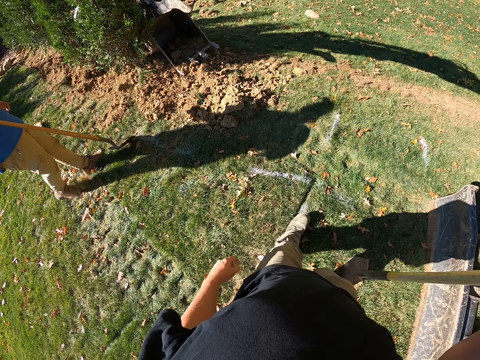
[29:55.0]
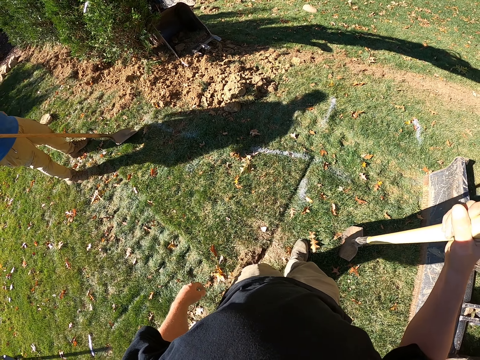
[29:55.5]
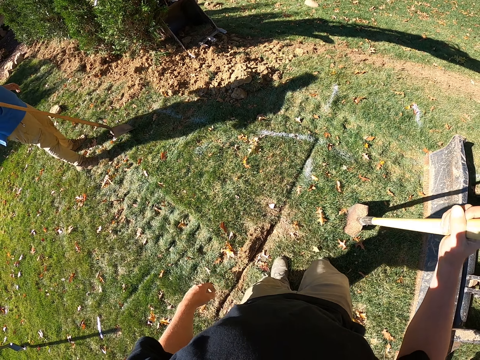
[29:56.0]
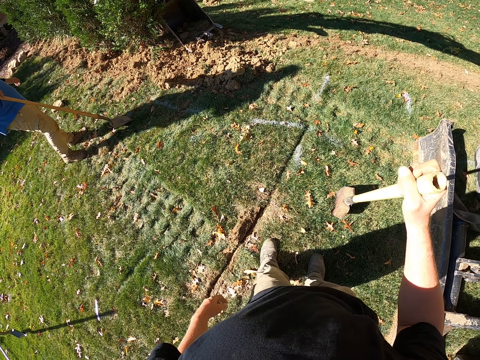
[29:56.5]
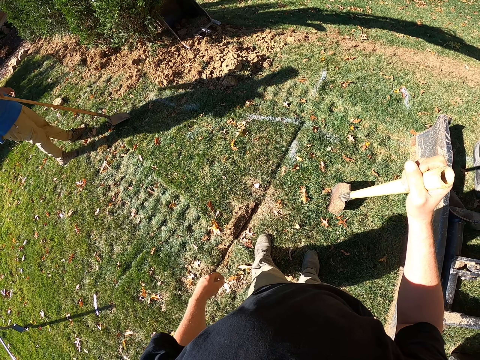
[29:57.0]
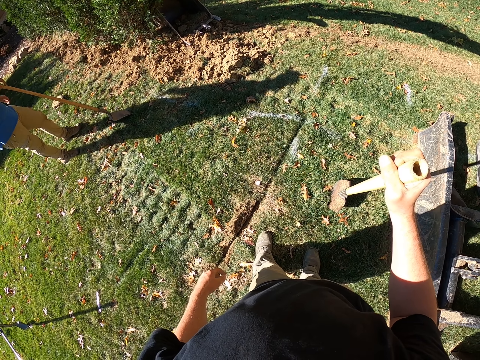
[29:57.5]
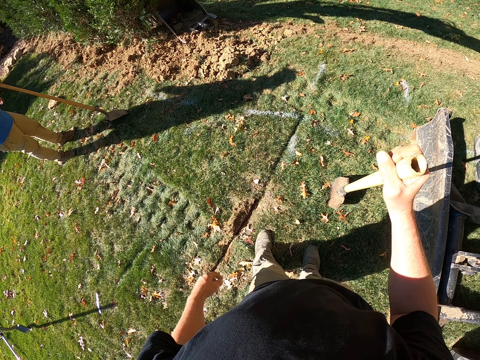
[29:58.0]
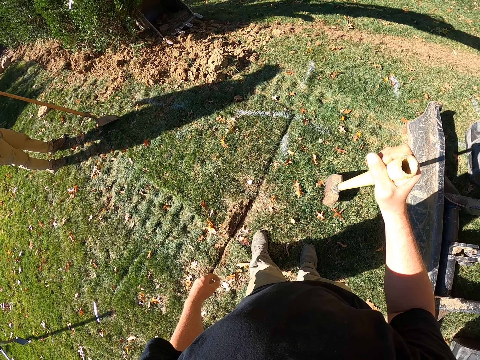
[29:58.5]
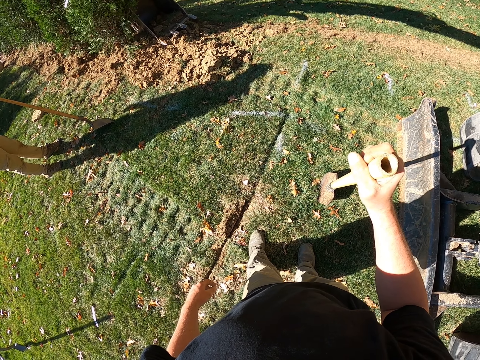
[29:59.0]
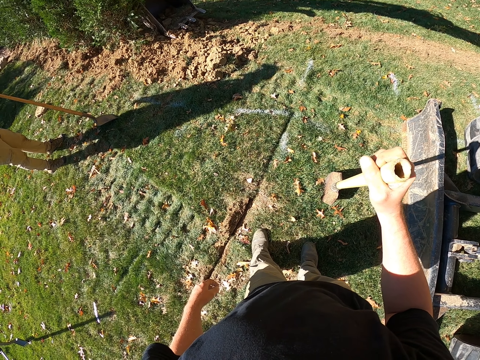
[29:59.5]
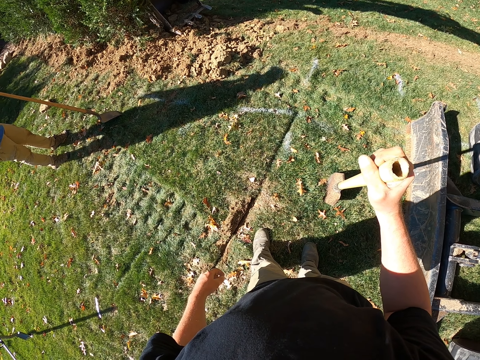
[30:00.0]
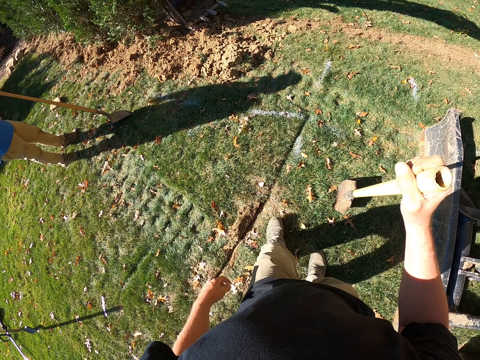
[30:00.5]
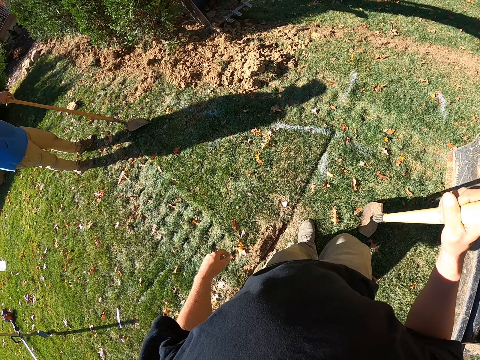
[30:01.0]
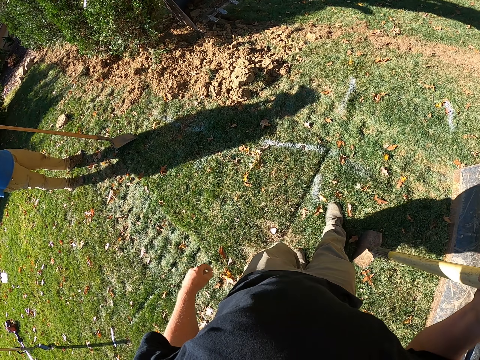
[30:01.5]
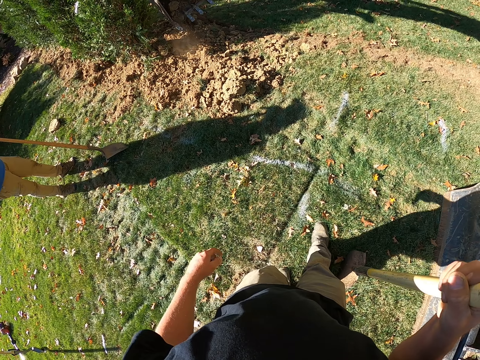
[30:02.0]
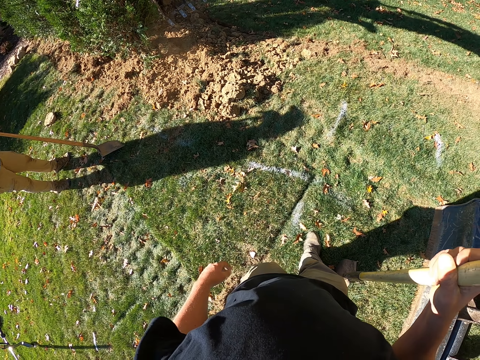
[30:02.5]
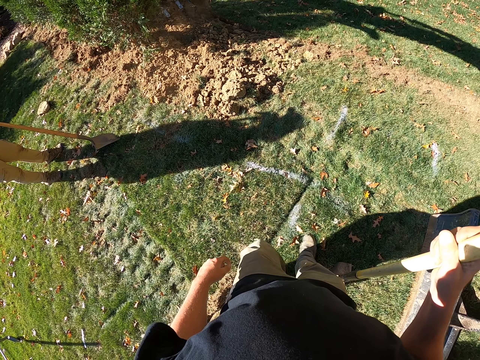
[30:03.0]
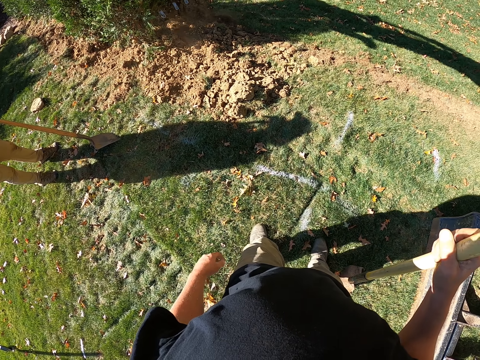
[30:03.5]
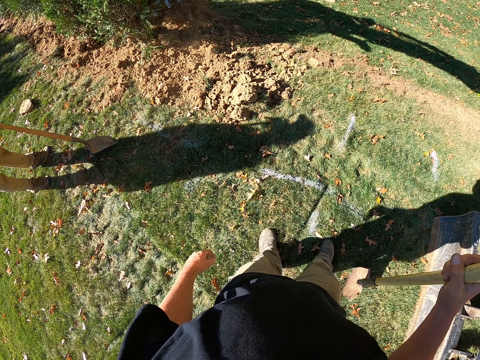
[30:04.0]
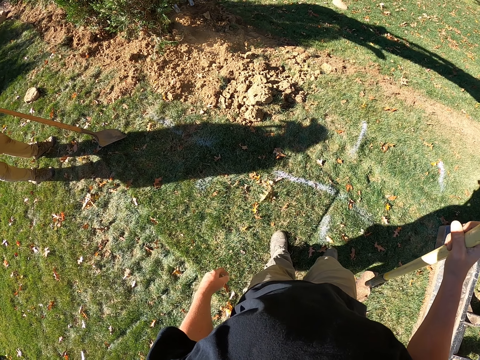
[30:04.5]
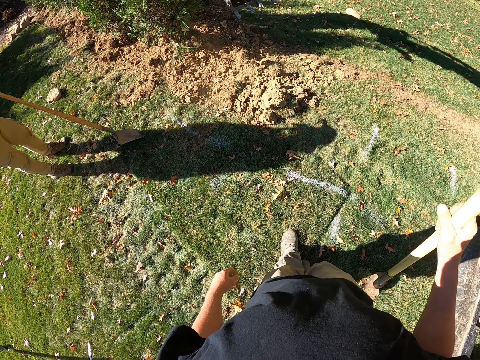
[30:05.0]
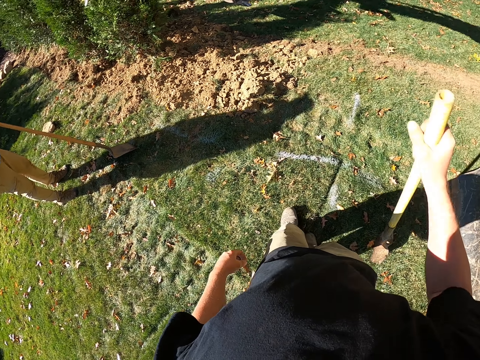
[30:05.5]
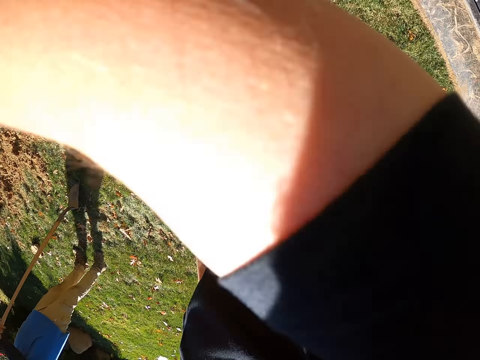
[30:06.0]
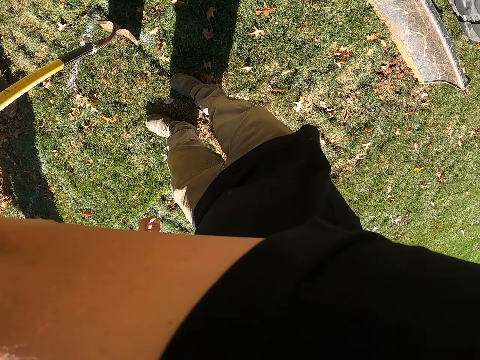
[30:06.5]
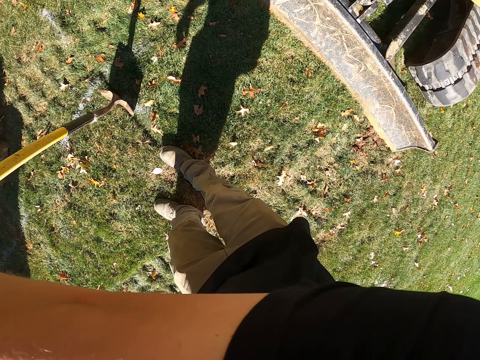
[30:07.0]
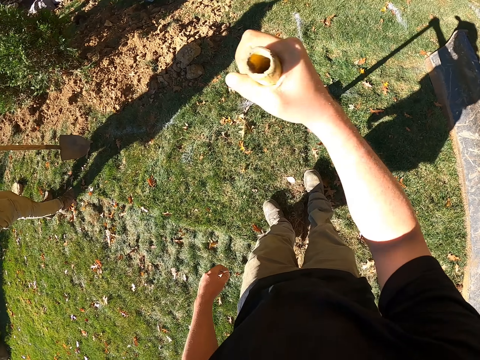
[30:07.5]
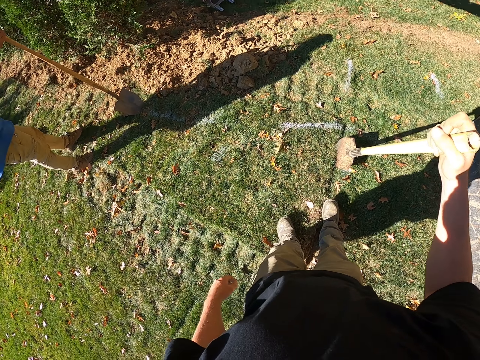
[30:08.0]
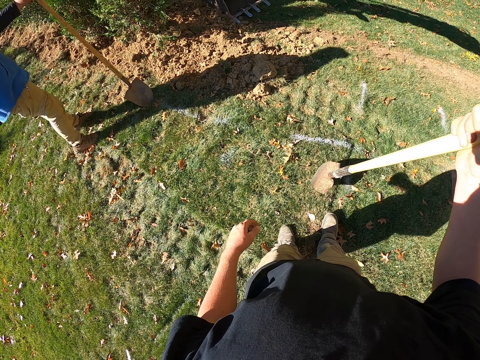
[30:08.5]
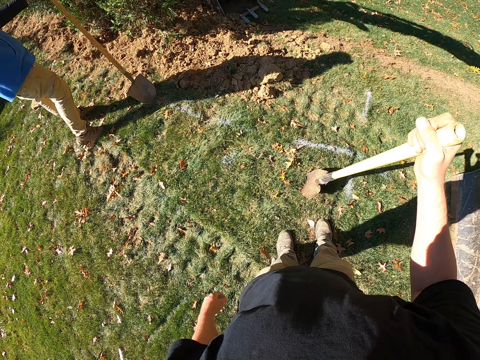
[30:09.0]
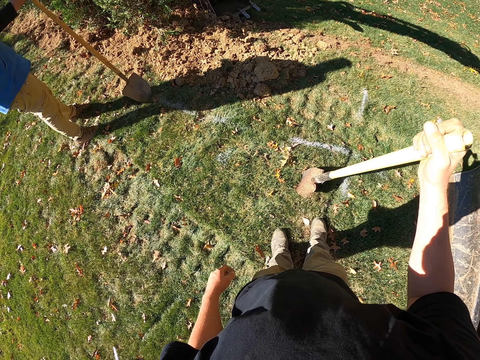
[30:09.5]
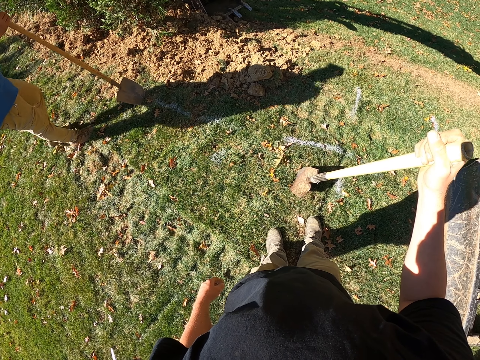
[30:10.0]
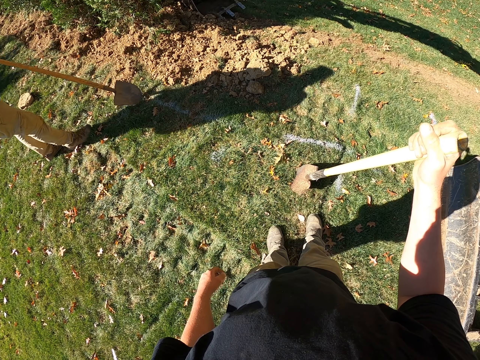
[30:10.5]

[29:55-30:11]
The camera wearer steps back. He walks a few steps. He lifts up his hand and moves his hand.

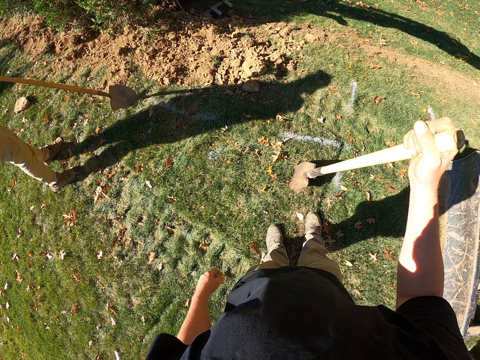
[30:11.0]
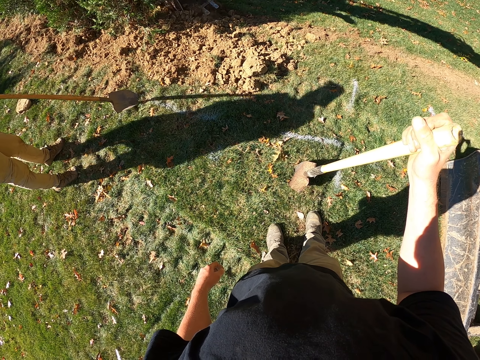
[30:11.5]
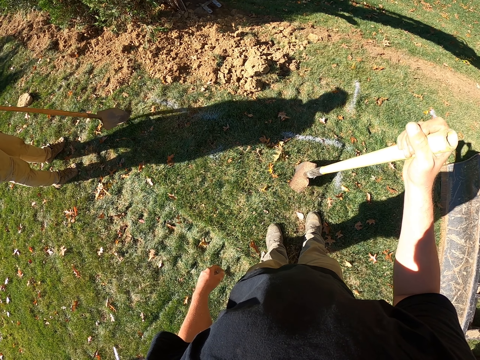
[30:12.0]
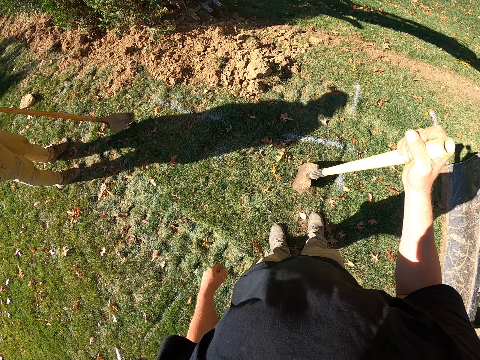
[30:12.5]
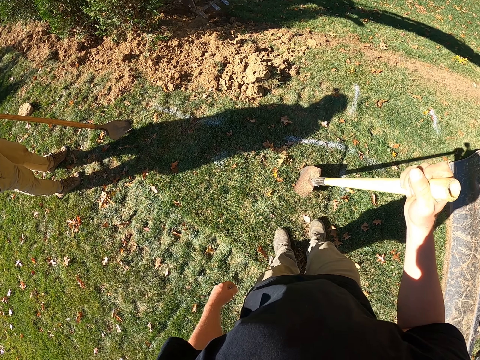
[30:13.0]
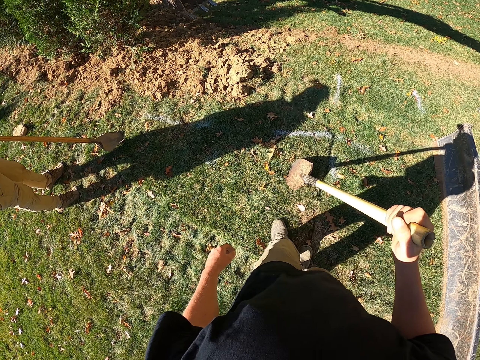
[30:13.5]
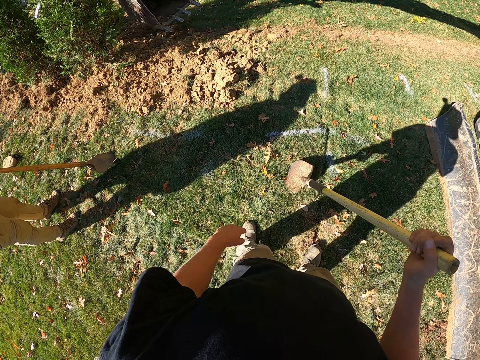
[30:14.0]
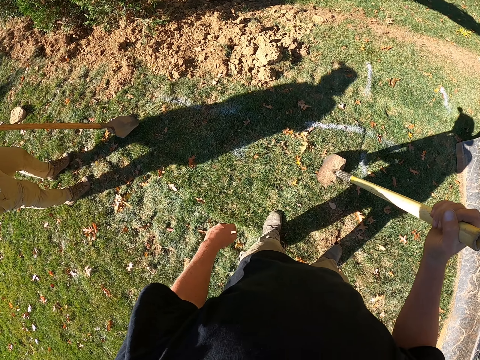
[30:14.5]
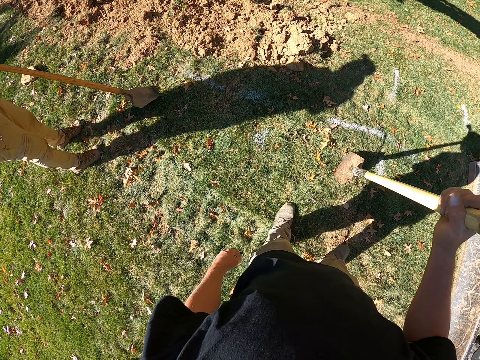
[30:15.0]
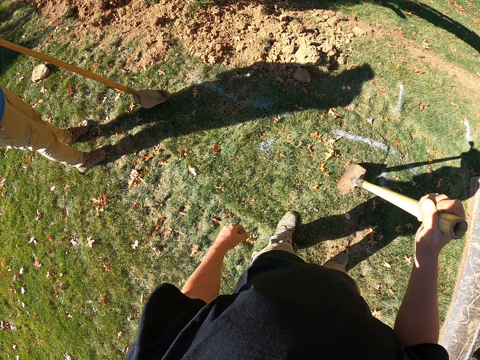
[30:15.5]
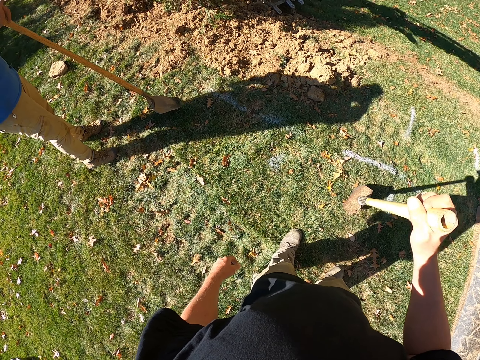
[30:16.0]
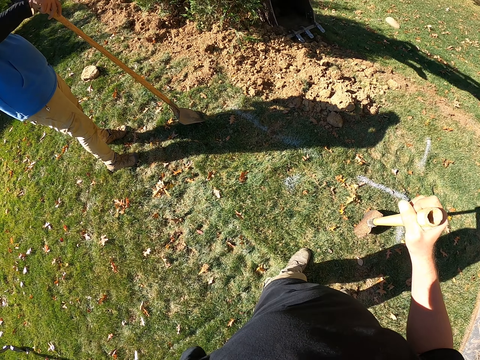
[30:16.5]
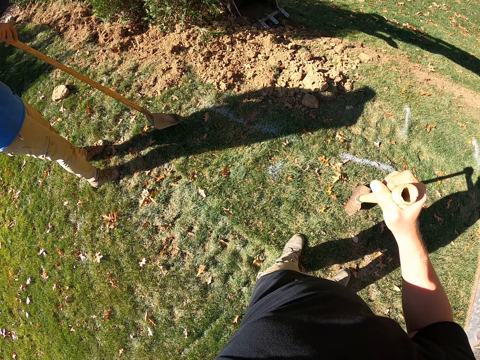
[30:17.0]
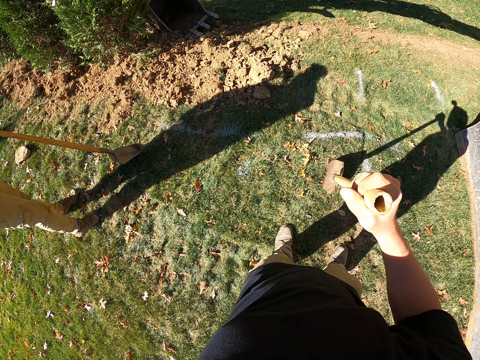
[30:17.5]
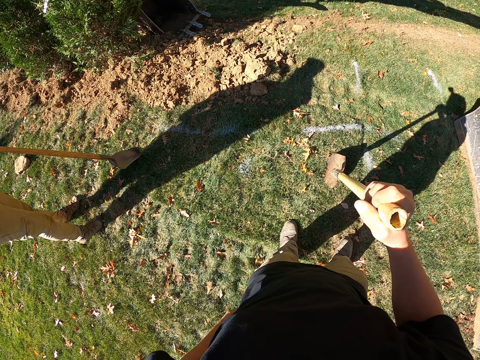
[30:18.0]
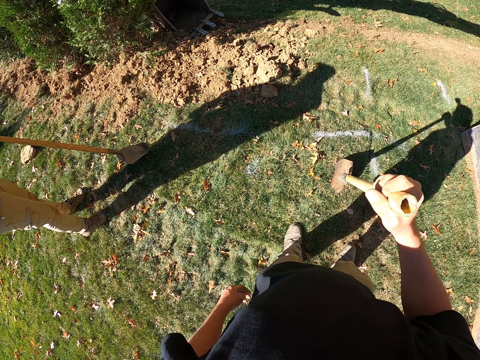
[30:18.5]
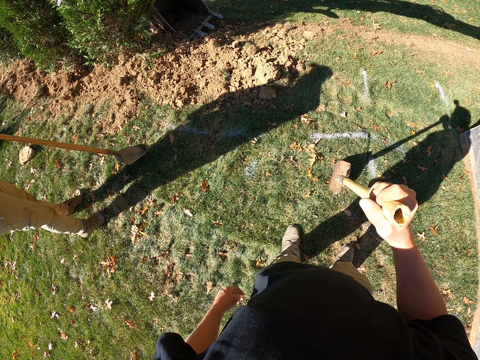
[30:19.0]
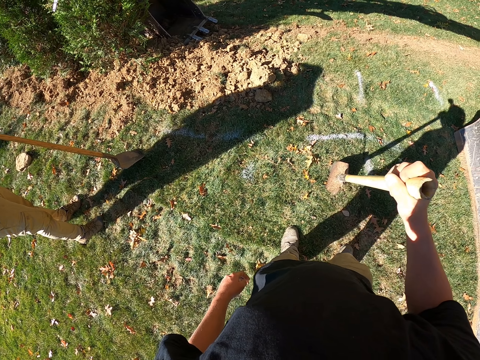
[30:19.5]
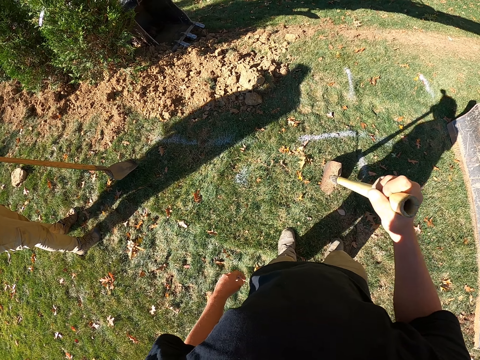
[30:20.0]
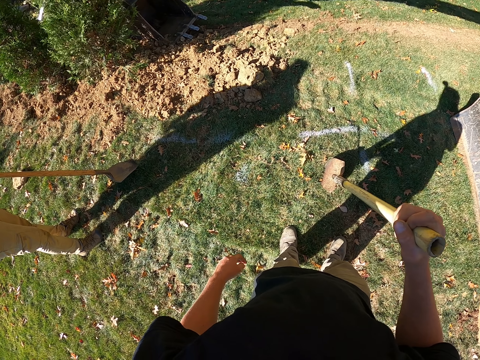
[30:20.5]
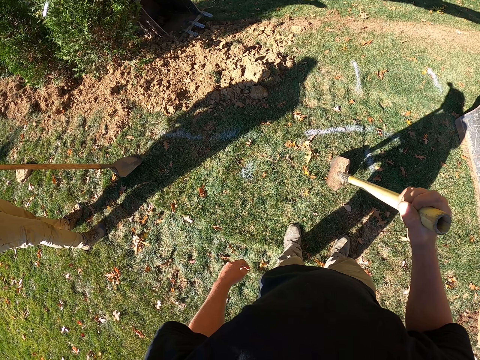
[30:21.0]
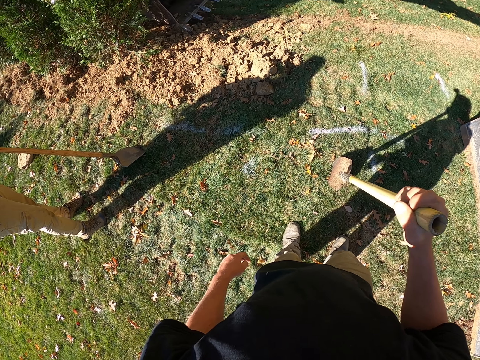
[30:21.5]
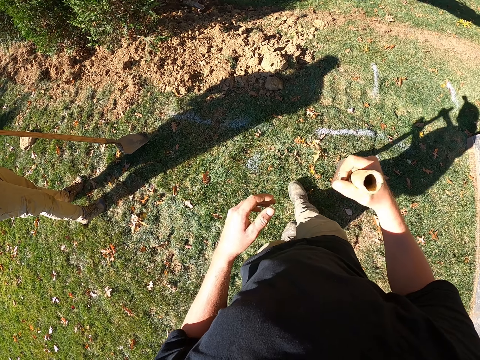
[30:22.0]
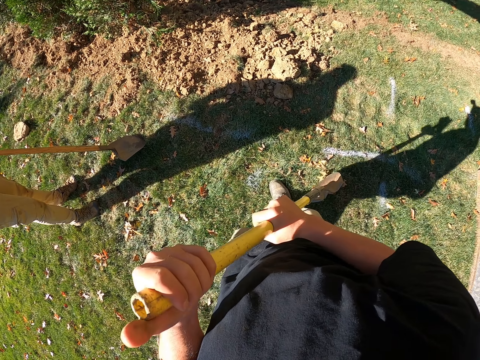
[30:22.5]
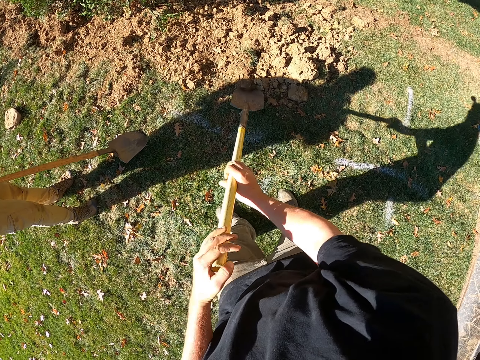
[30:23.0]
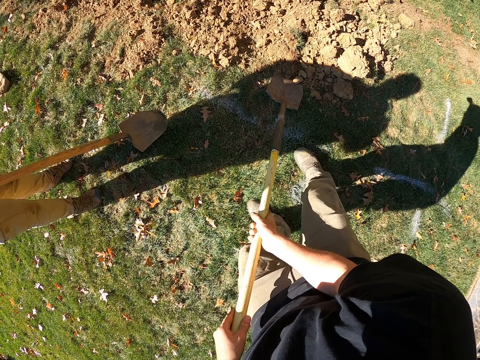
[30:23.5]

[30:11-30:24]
The camera wearer looks around.
